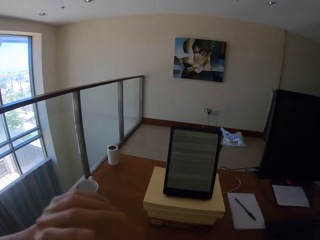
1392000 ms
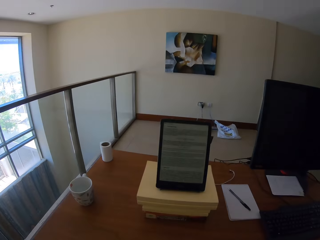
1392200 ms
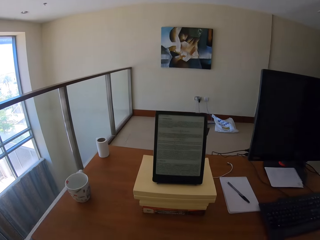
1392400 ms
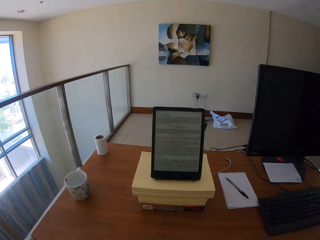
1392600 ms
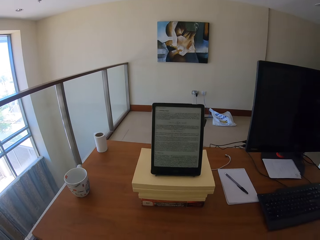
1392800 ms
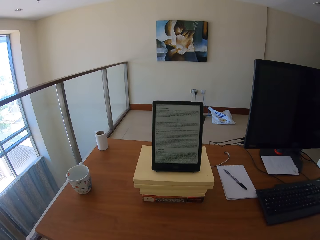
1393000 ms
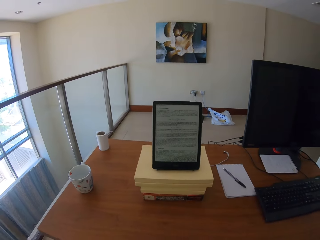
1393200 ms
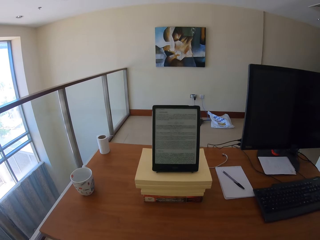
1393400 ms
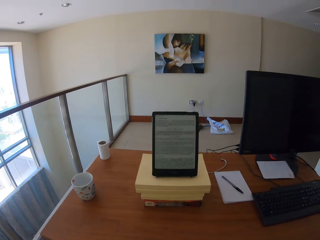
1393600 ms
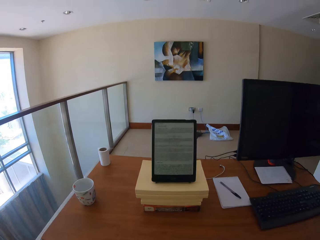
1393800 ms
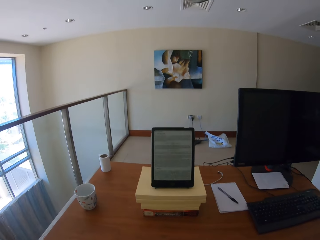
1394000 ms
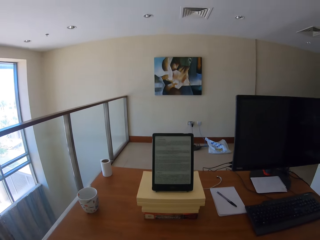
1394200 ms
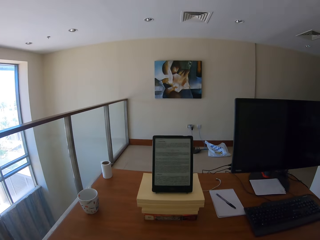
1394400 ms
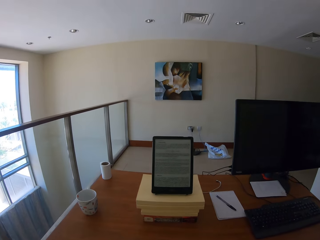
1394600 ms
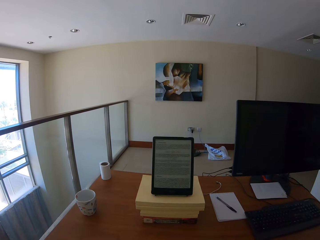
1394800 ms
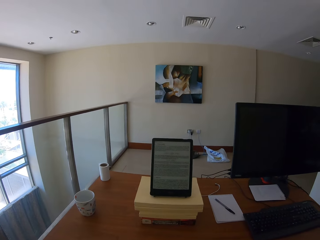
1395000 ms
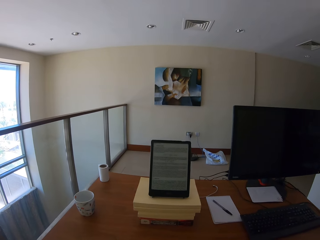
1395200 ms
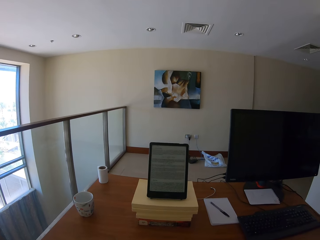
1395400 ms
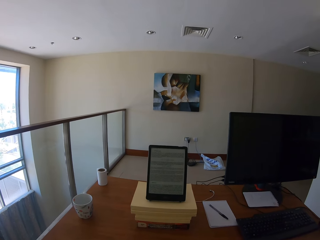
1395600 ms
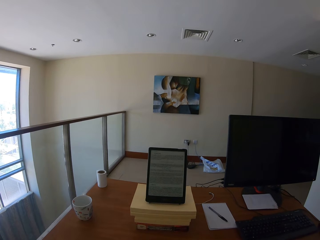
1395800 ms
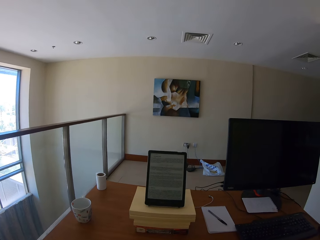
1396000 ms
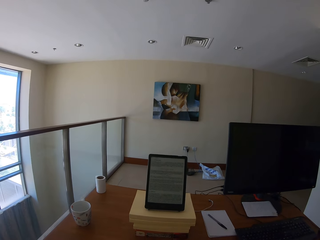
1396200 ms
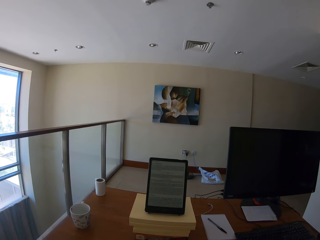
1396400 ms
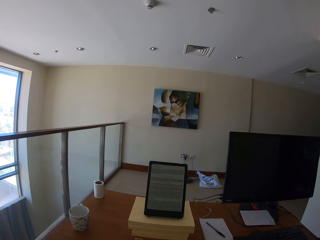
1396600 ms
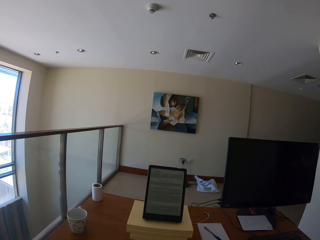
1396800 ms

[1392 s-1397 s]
The camera wearer moves the left hand.

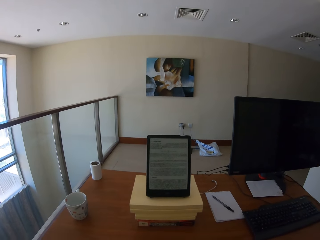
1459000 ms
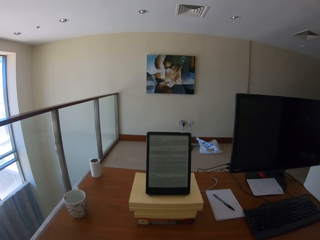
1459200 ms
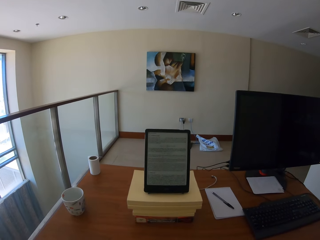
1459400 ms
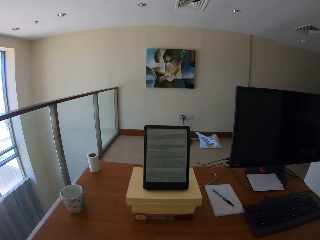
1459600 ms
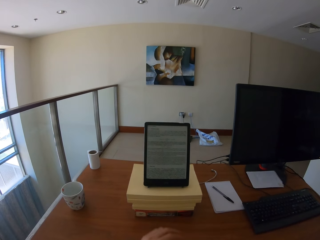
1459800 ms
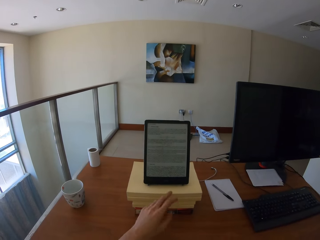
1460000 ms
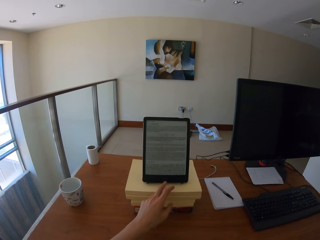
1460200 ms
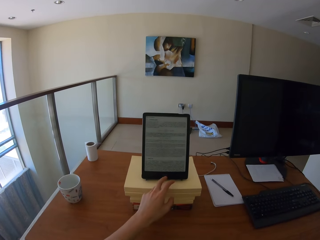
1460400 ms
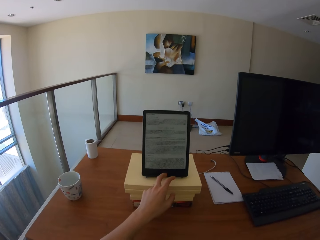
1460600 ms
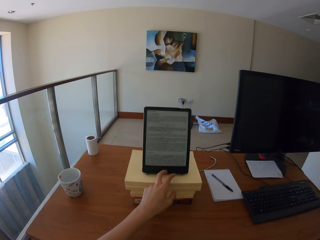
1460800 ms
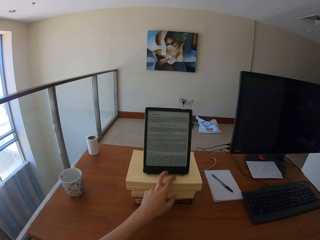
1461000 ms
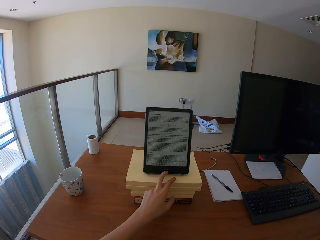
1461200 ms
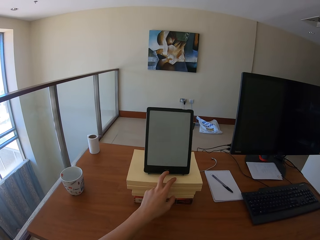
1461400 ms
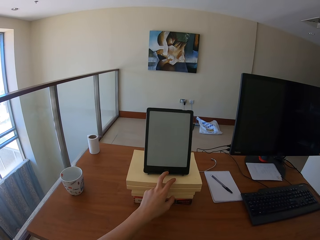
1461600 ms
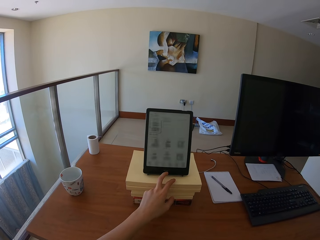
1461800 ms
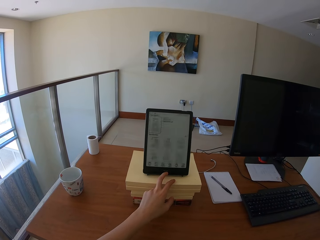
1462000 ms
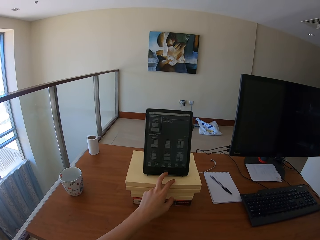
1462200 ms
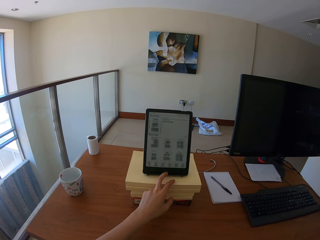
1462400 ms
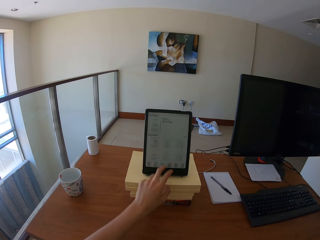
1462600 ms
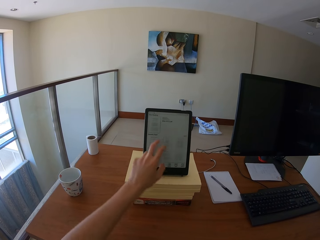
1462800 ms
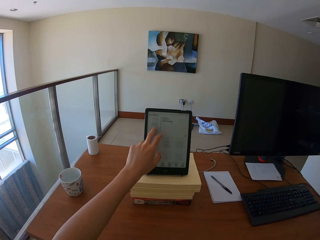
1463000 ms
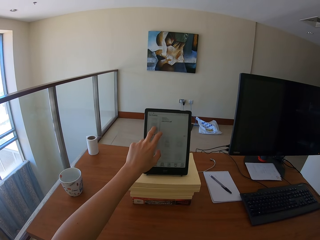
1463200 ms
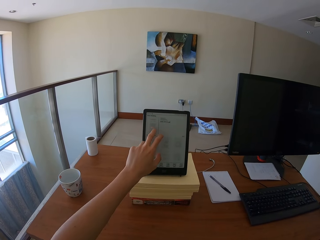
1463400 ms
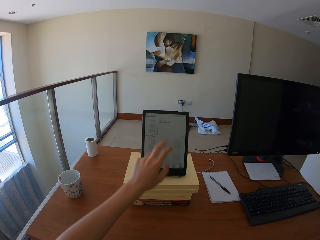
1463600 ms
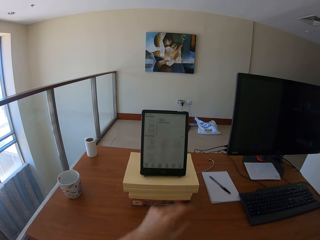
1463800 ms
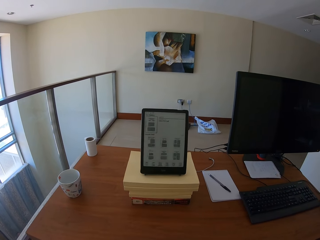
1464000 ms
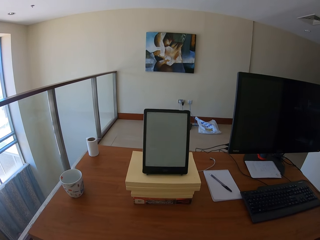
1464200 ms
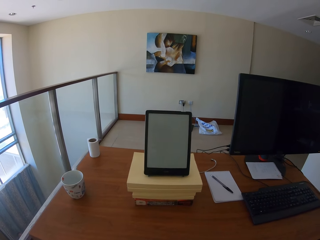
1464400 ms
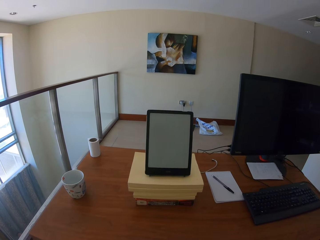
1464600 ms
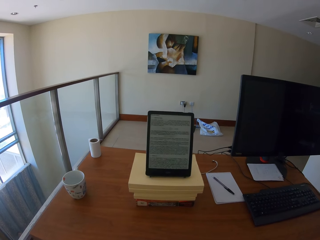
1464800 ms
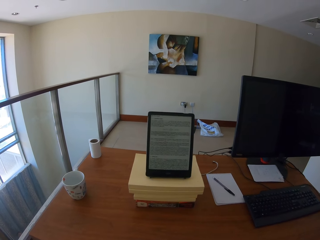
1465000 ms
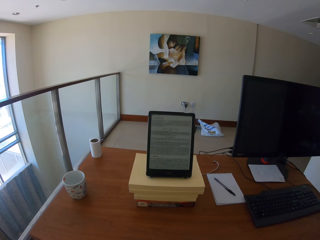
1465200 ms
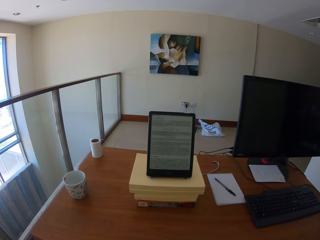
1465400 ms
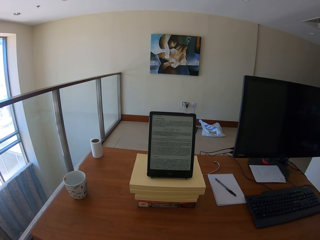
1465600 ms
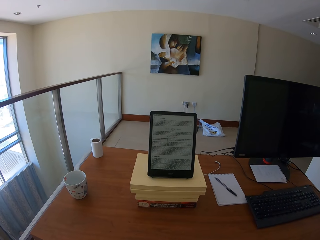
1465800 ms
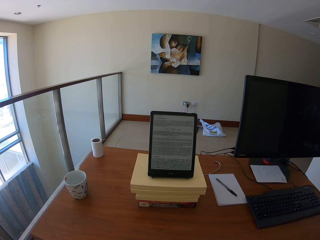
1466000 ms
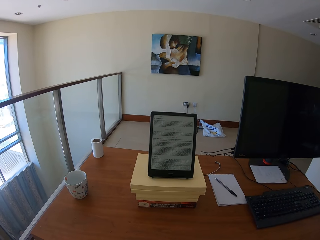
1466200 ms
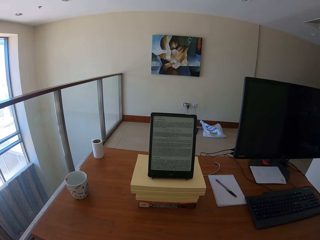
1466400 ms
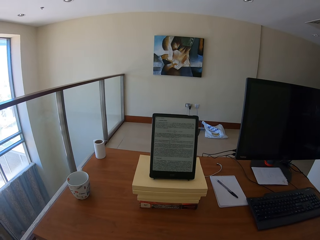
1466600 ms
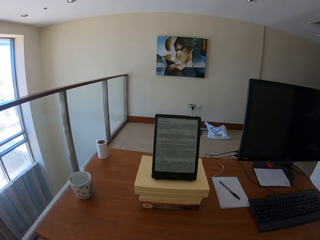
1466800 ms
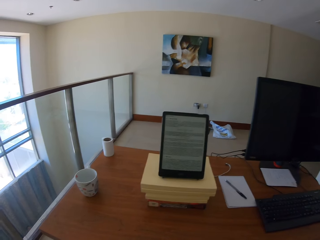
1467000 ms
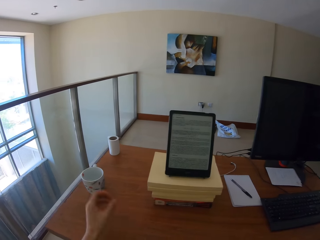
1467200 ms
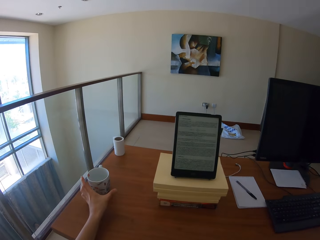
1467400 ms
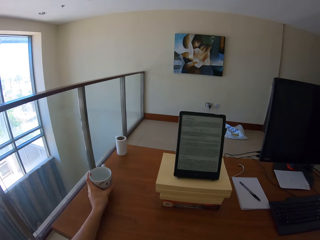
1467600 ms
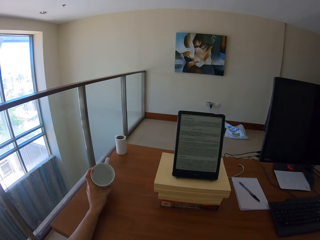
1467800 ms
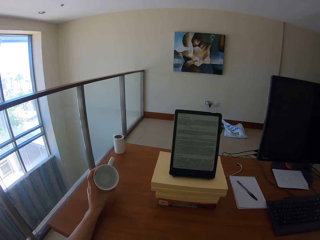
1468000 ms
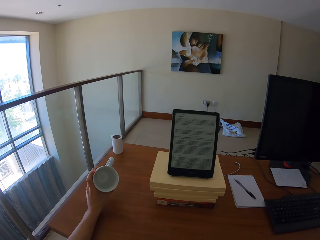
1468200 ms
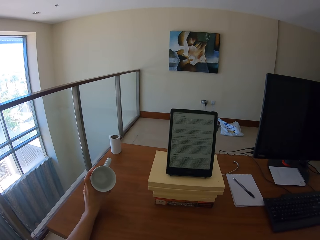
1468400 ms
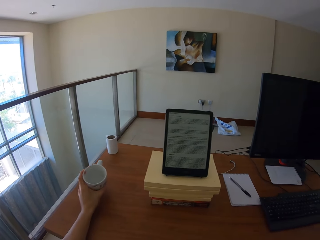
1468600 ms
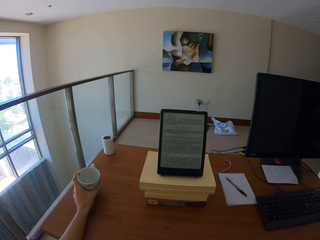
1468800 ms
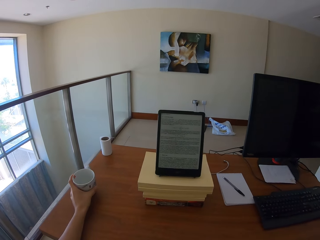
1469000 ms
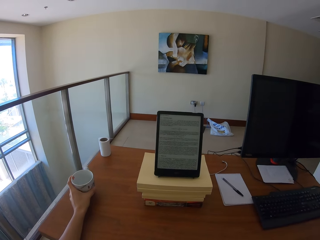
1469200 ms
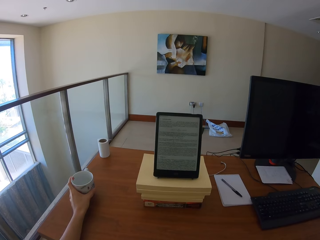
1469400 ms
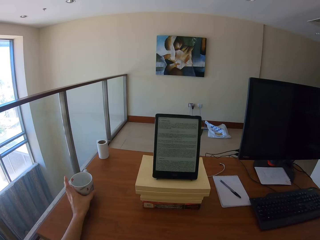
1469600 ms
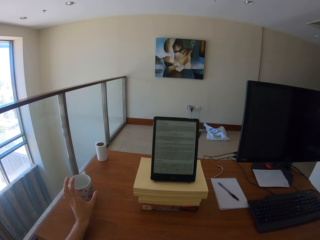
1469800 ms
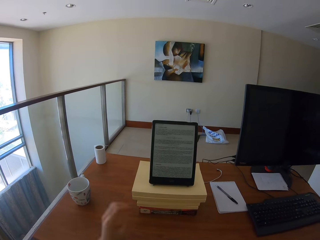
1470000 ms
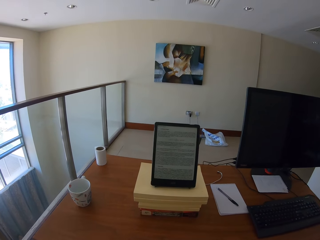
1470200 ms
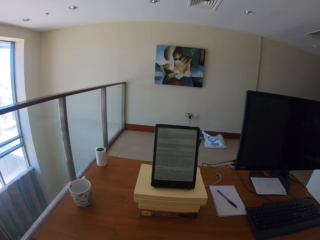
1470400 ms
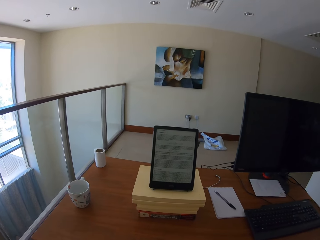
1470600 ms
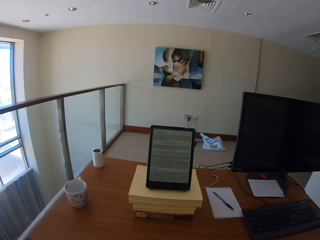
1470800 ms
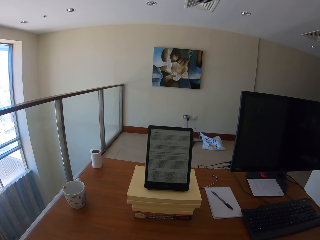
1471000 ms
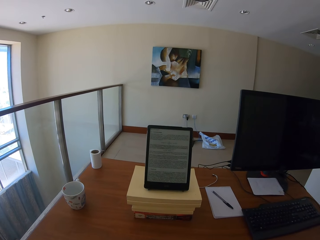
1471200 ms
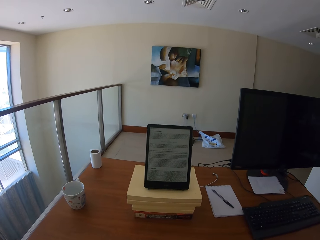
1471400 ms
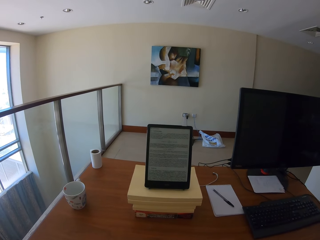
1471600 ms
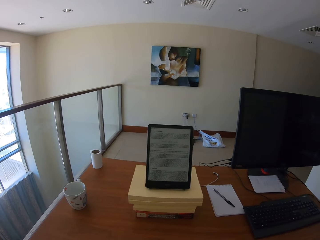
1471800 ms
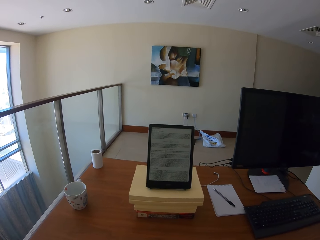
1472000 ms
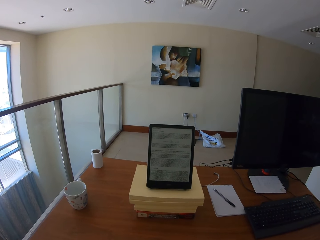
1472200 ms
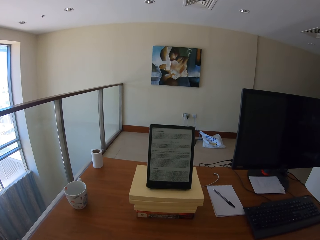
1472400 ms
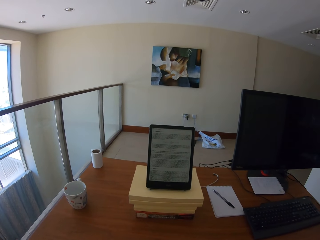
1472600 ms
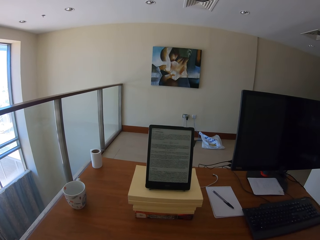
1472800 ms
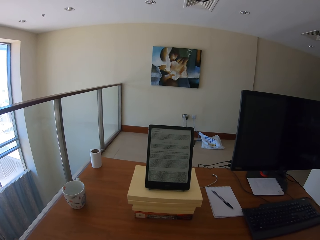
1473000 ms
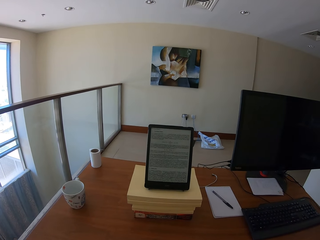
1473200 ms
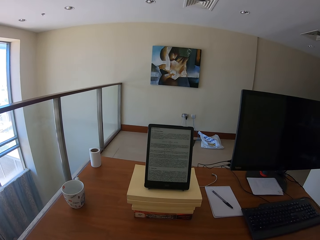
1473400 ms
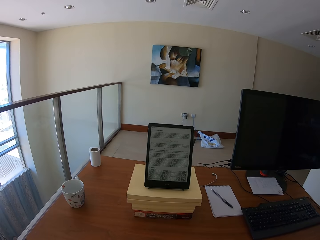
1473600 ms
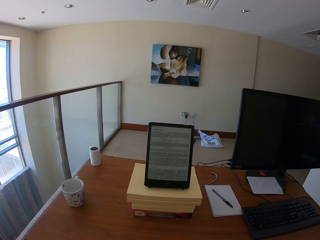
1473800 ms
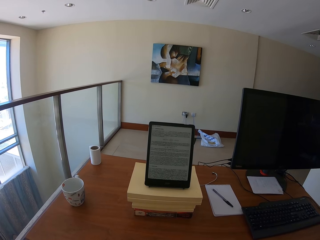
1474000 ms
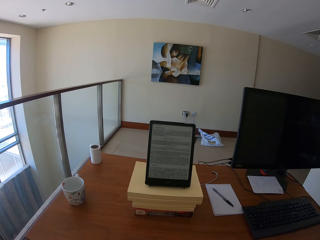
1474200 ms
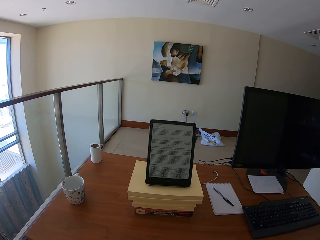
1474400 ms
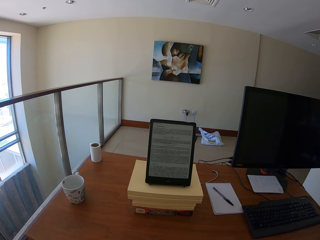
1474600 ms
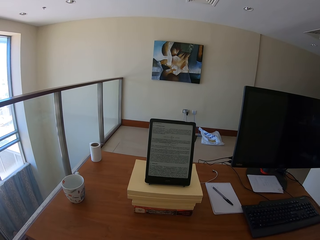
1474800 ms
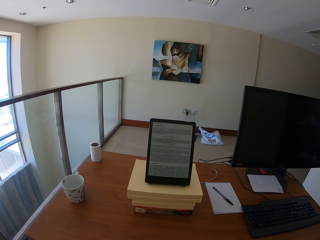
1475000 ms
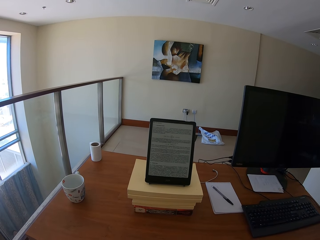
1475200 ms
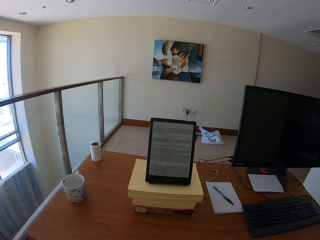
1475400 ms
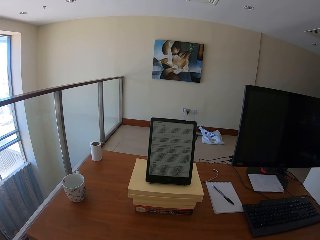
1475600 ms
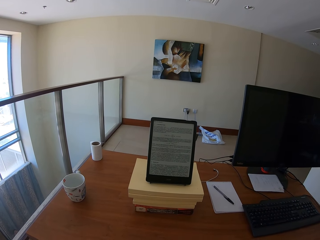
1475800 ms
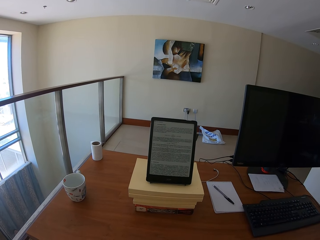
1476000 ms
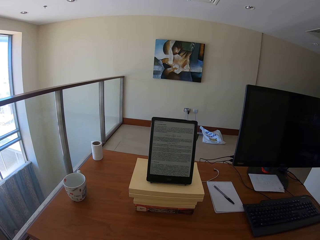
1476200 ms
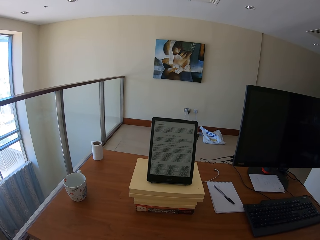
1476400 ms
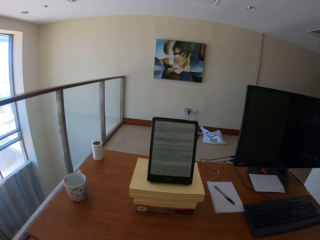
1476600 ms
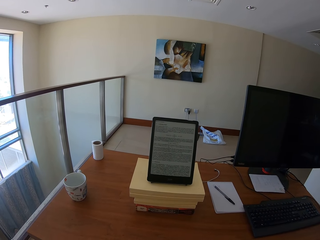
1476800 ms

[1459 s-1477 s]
The camera wearer touches the tablet. They operate an iPad. They look at the iPad. They hold a cup on the table. They look at the cup, place the cup on the table, and look at the iPad.
